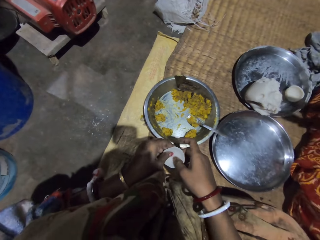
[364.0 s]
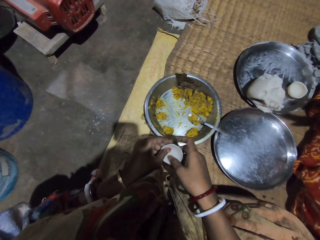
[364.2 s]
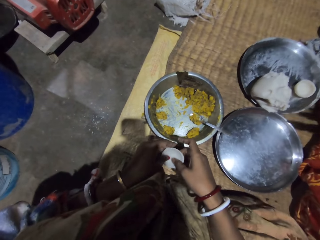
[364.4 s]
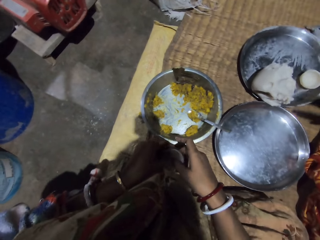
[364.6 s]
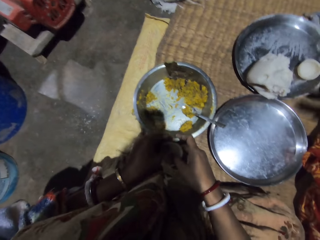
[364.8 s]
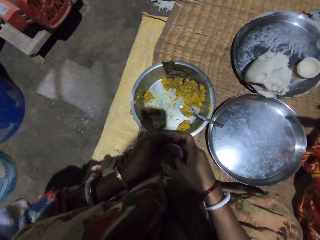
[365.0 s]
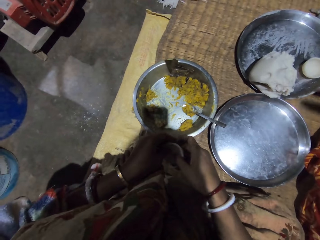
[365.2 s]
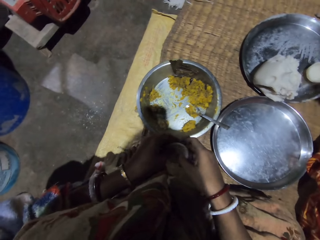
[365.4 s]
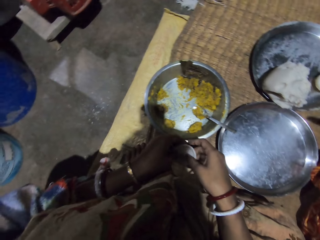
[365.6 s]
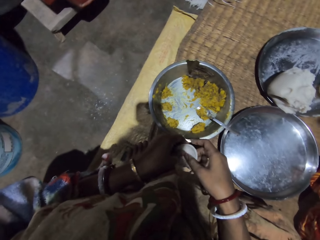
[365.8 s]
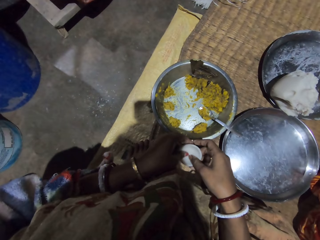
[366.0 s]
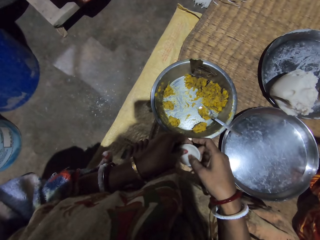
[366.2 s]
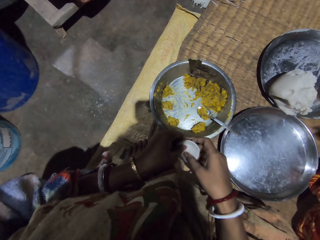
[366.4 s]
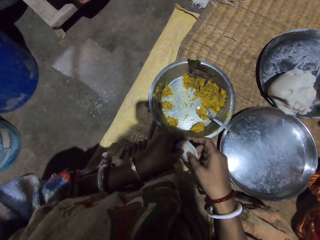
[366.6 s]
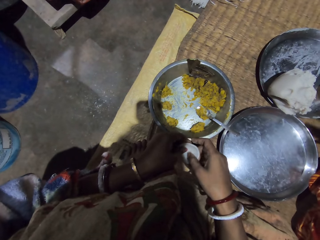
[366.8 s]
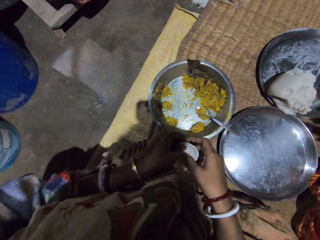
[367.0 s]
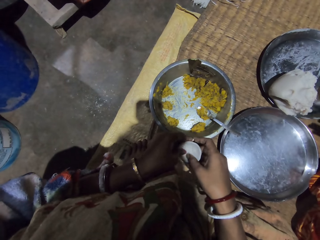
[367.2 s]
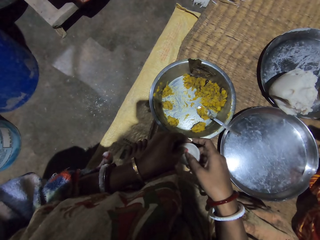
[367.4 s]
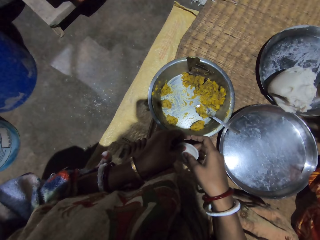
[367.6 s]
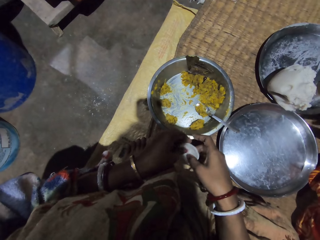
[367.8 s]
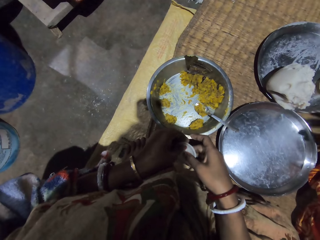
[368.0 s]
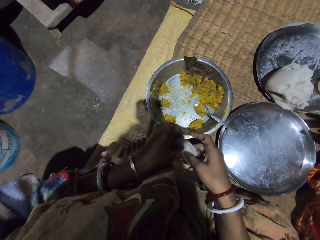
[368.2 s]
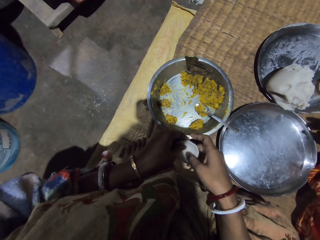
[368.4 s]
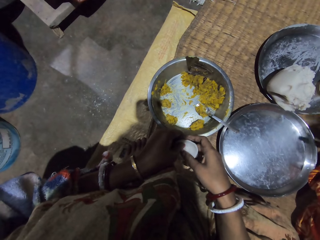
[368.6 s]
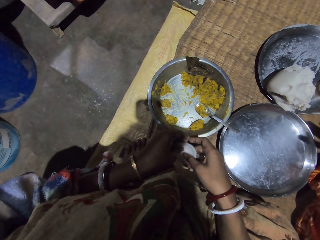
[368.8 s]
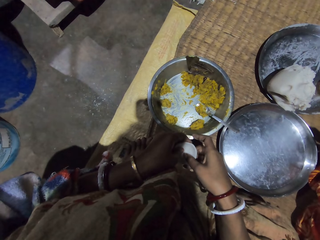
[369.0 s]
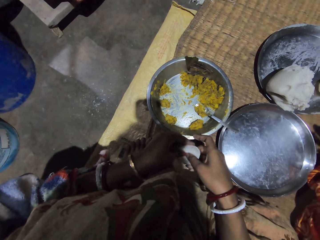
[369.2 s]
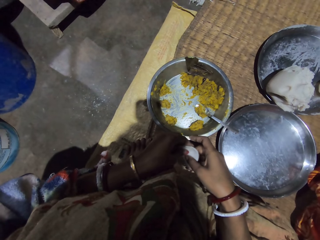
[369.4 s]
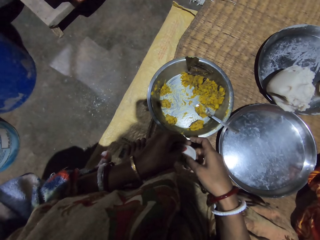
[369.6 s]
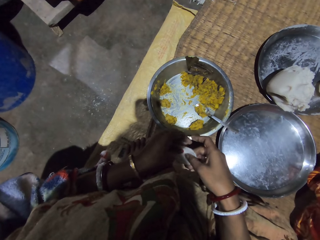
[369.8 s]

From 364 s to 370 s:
A woman rolls the dough on her hands. The camera wearer folds the dough slightly.

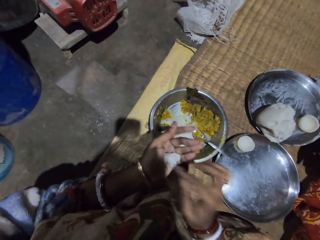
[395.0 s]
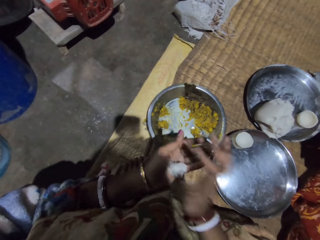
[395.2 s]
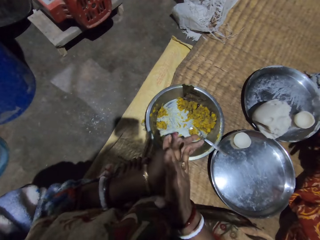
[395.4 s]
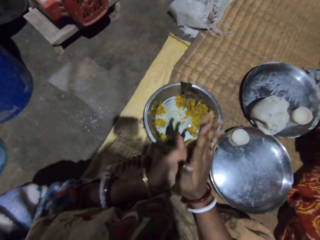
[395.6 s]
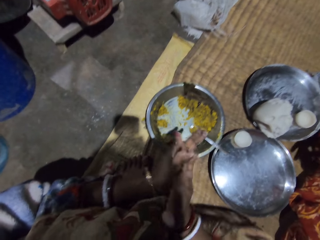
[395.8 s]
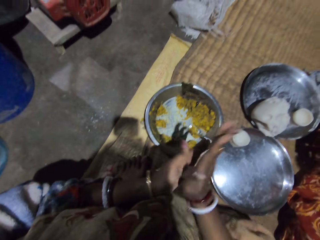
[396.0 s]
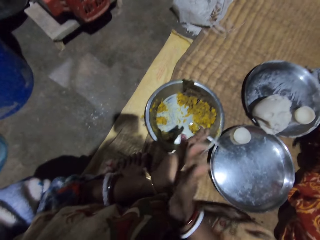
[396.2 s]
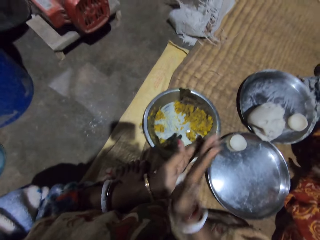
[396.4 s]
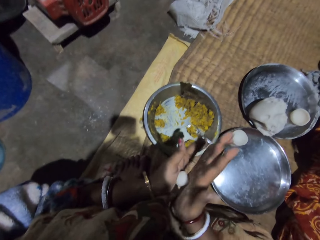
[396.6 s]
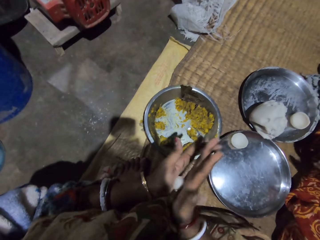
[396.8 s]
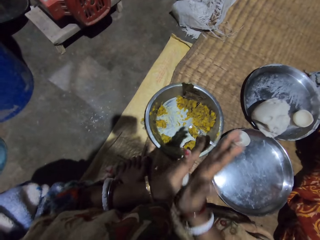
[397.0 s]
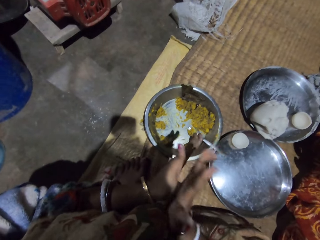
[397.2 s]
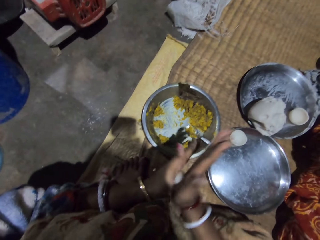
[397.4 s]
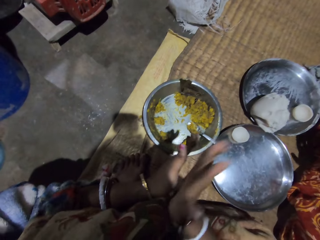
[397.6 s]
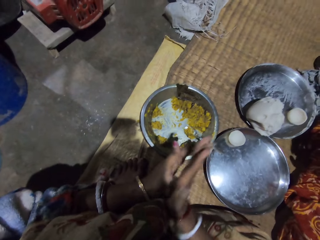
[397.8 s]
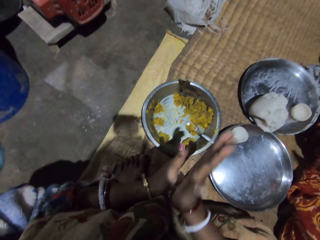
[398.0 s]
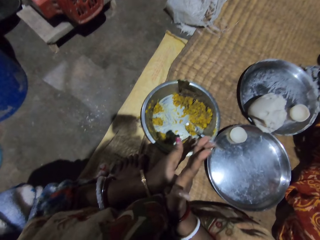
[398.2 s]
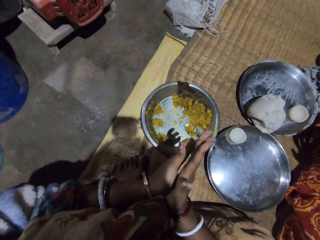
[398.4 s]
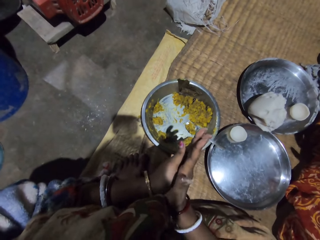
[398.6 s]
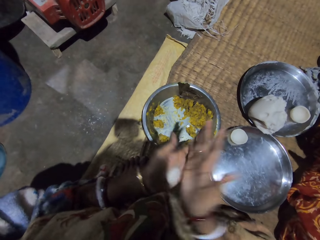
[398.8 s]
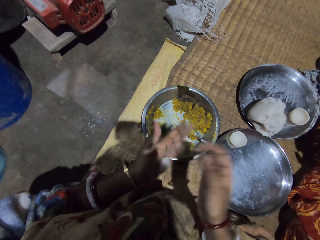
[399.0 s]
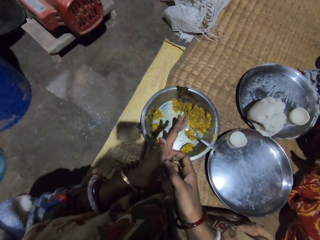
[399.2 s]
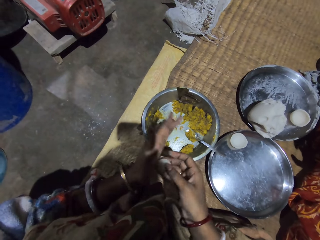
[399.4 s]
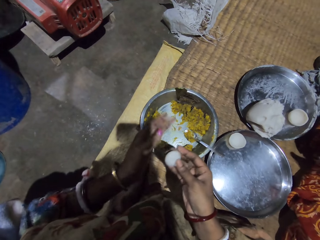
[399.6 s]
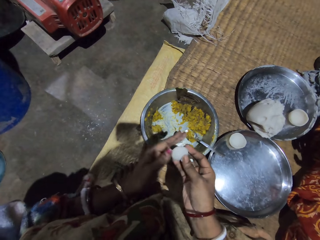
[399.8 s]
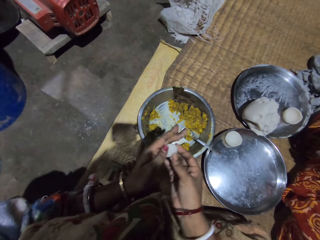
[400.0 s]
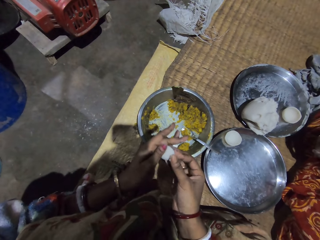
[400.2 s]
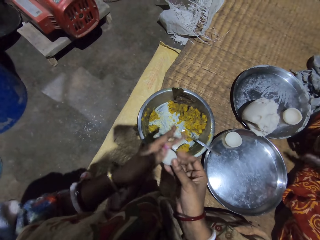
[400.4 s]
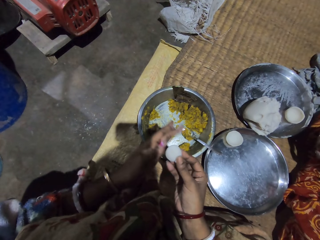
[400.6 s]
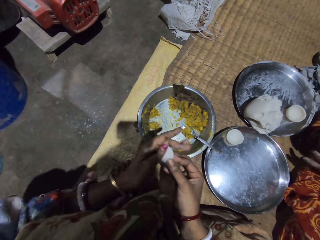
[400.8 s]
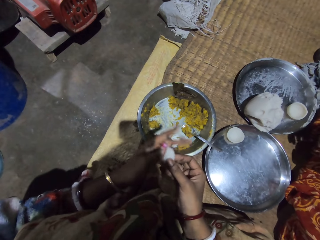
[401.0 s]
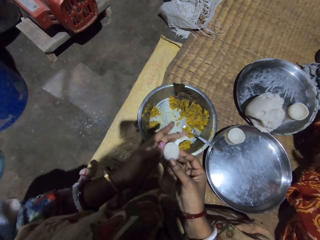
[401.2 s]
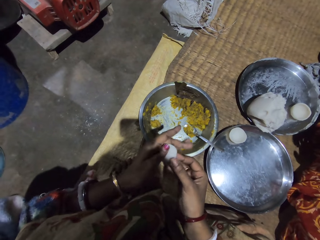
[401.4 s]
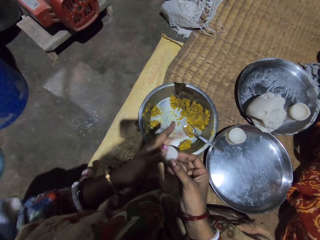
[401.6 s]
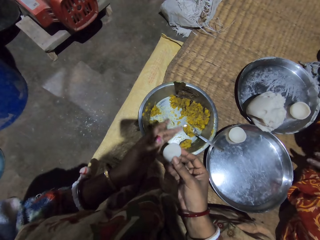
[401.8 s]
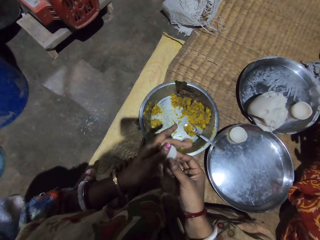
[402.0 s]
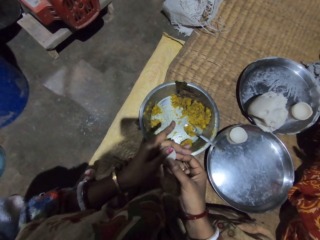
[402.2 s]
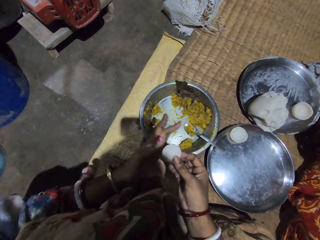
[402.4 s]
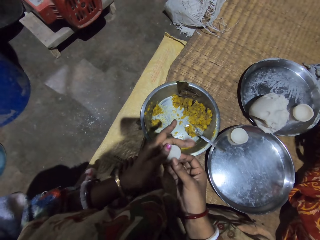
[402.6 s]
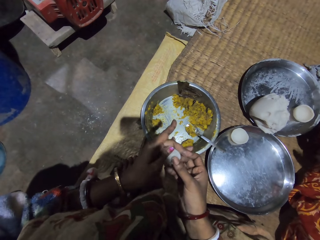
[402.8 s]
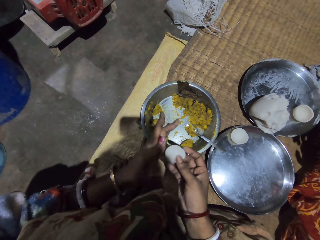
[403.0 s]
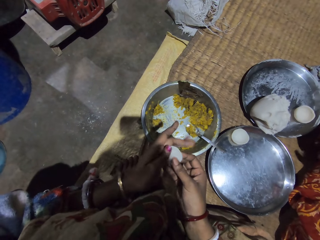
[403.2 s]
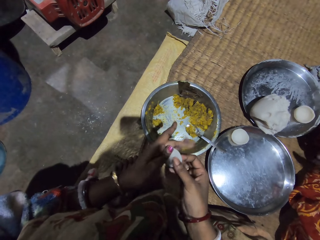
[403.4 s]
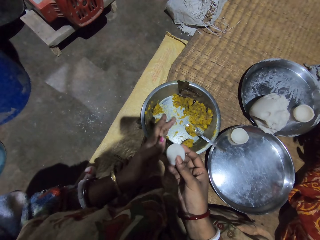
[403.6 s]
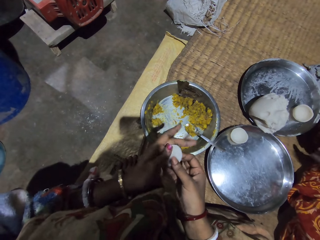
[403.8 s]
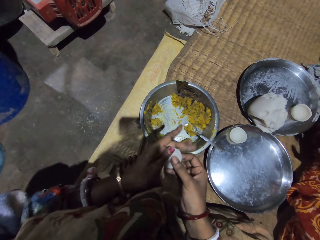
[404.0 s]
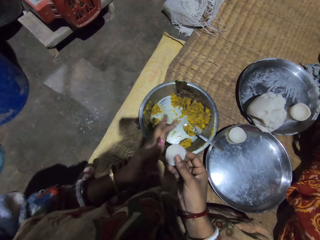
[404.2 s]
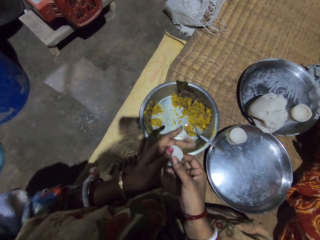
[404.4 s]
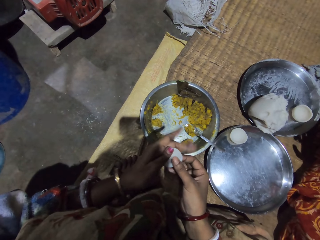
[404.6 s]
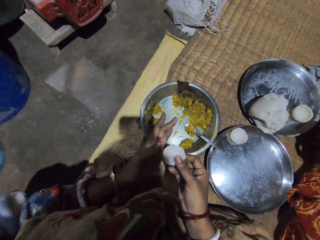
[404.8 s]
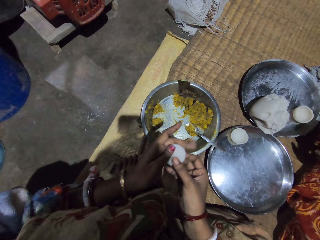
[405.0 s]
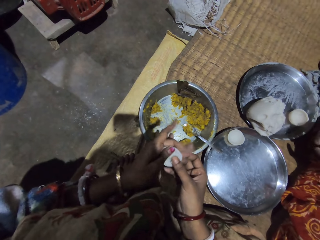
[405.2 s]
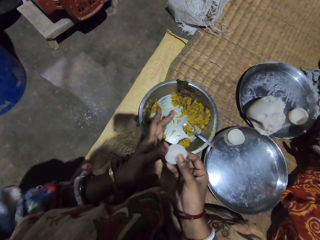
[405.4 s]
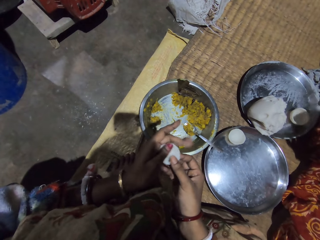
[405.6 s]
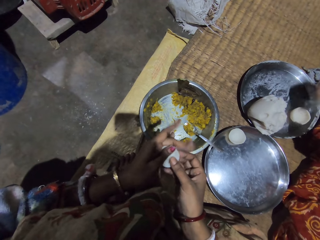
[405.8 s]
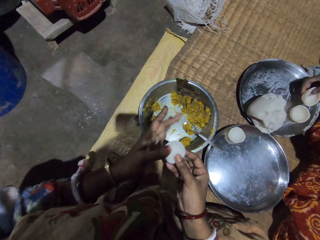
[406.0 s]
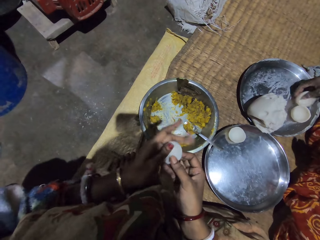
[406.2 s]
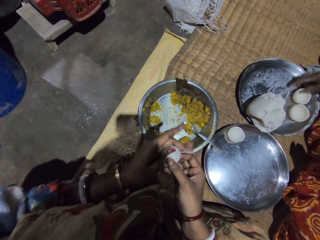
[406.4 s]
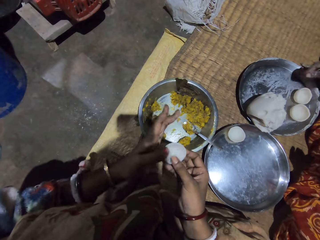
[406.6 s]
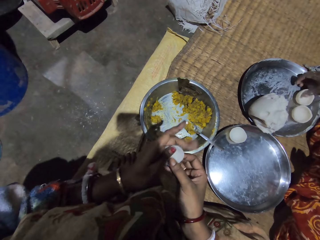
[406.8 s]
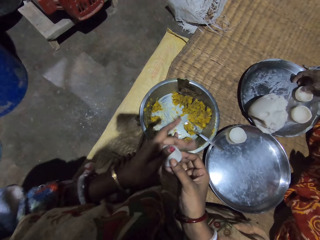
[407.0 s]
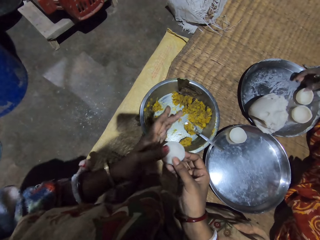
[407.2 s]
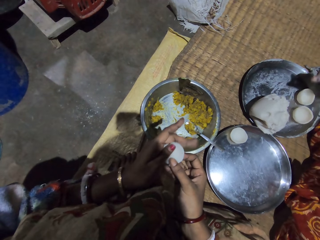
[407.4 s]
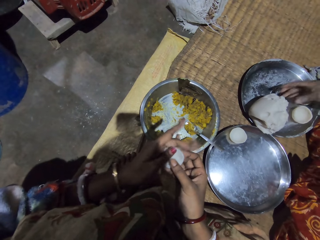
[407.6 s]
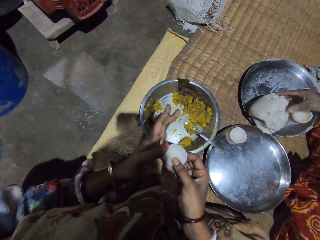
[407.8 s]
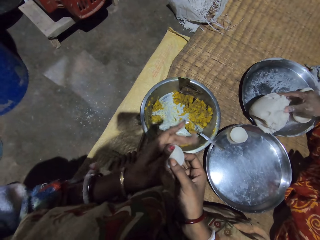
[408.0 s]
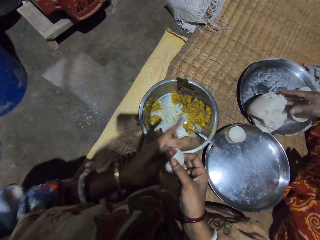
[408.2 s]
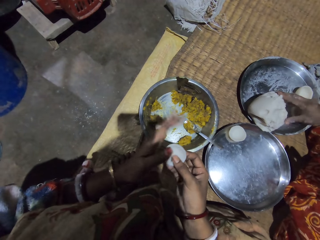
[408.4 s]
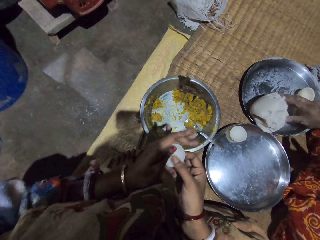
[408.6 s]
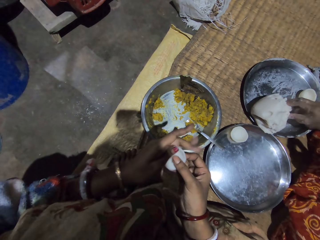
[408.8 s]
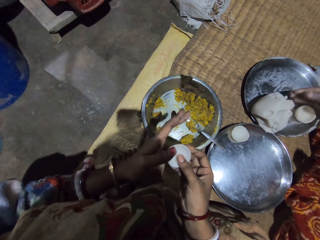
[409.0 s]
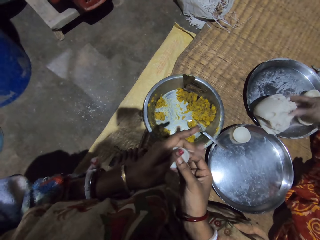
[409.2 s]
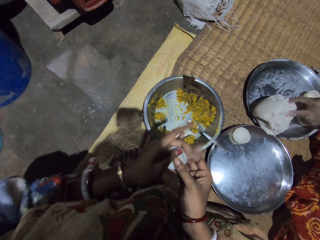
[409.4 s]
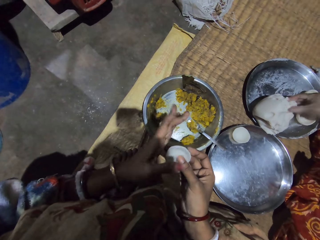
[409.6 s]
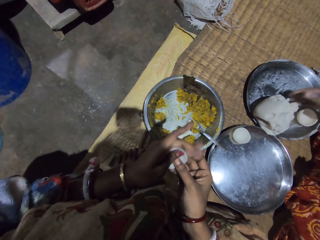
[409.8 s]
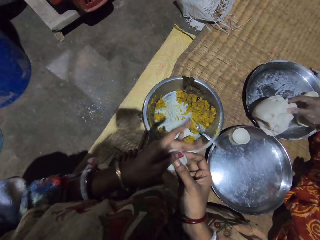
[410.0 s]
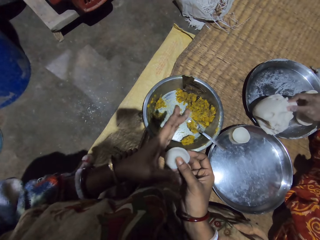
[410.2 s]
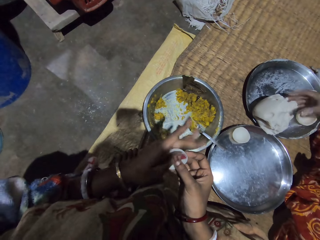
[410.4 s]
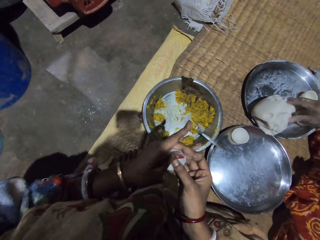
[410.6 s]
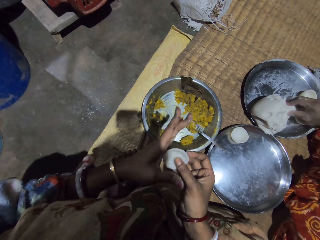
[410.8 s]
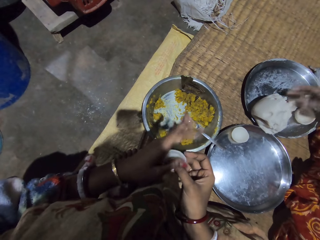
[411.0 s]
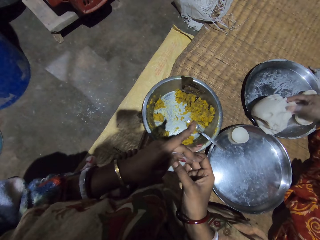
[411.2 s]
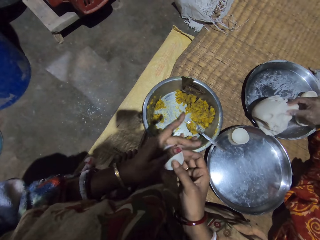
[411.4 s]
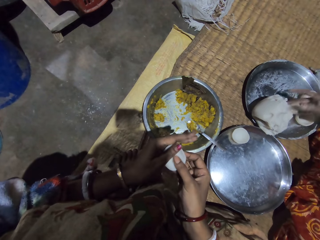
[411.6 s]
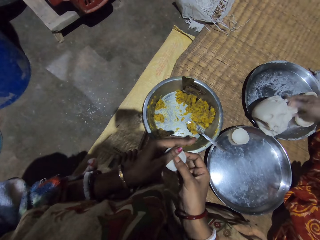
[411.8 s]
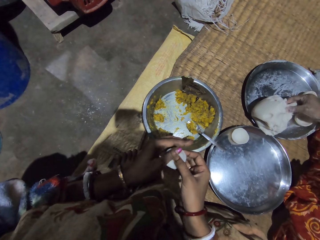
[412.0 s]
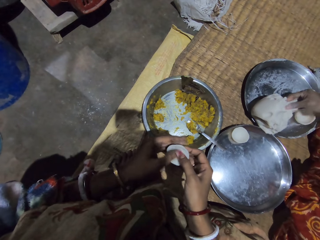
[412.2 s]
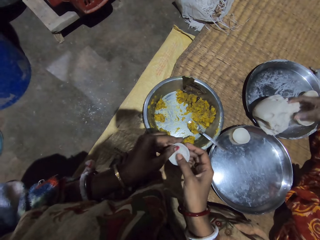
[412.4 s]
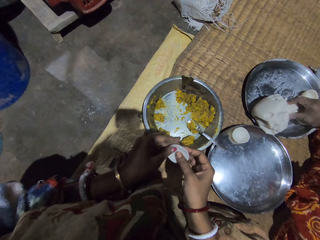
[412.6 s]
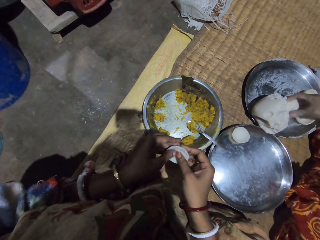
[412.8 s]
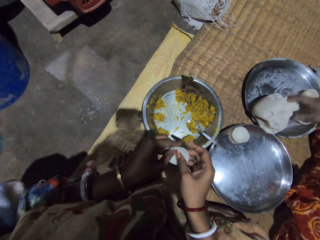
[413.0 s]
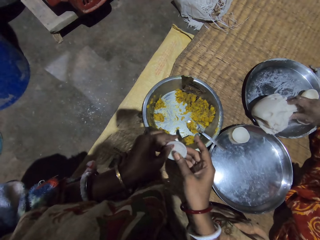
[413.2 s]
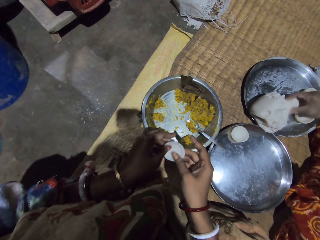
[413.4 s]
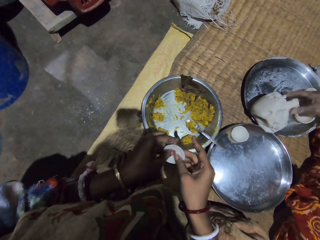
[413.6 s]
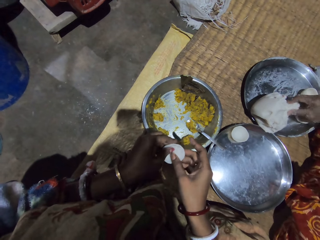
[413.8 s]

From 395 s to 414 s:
The camera wearer puts the dough on her hand. She rolls the dough using the hands. She presses the dough slightly. A woman folds the dough slightly. The camera wearer folds the dough slightly. The woman puts the dough on the tray. The camera wearer folds the dough slightly. The woman handpicks the food and pinches the dough.
